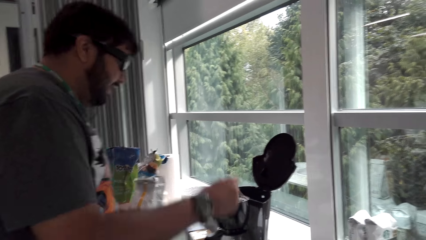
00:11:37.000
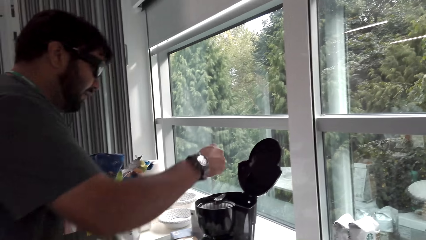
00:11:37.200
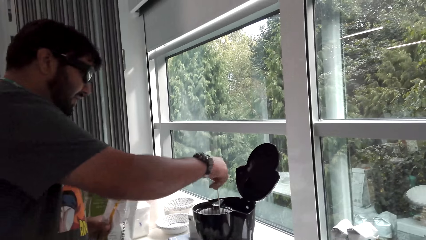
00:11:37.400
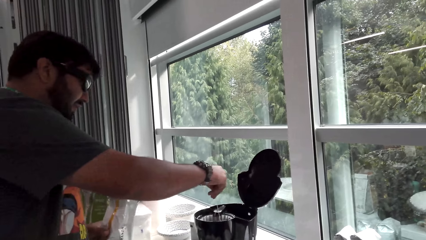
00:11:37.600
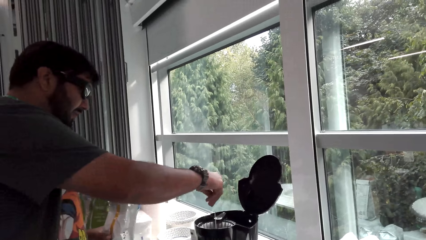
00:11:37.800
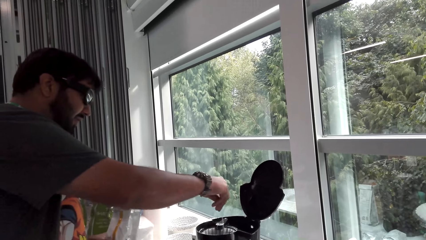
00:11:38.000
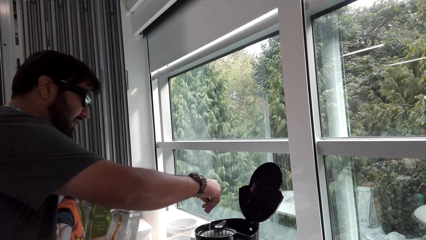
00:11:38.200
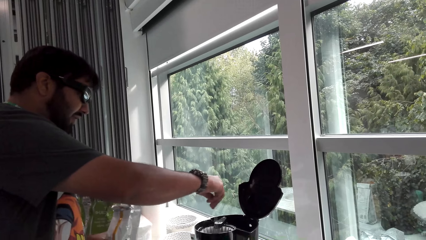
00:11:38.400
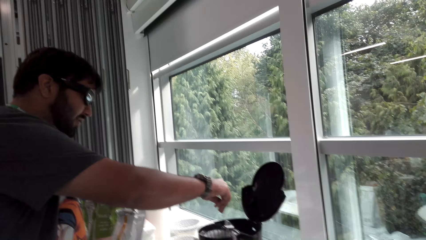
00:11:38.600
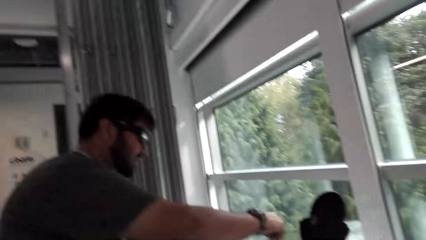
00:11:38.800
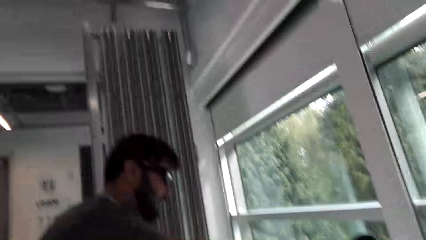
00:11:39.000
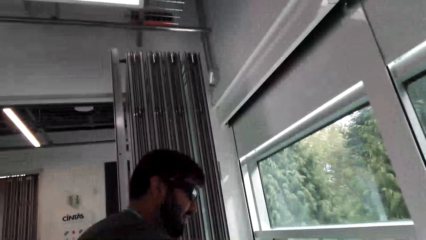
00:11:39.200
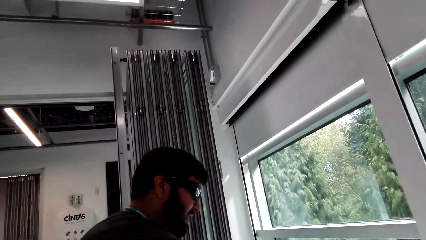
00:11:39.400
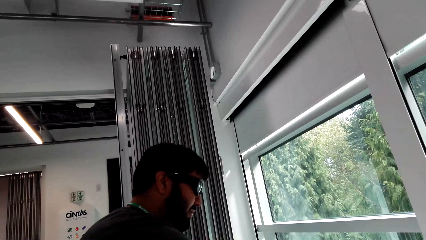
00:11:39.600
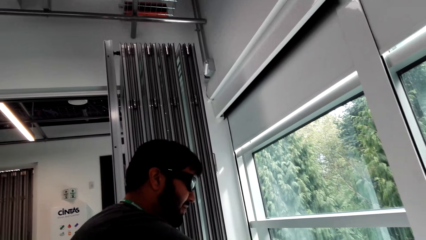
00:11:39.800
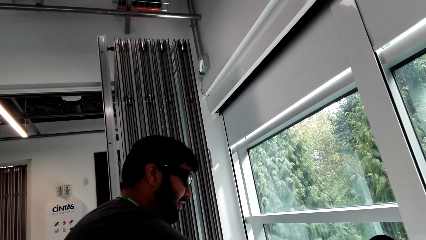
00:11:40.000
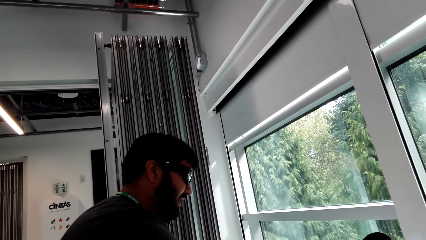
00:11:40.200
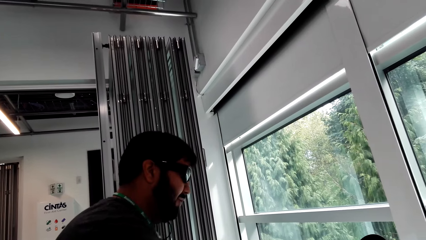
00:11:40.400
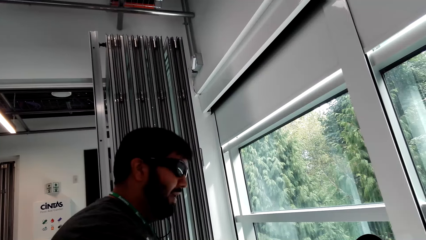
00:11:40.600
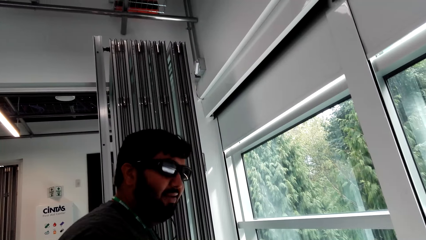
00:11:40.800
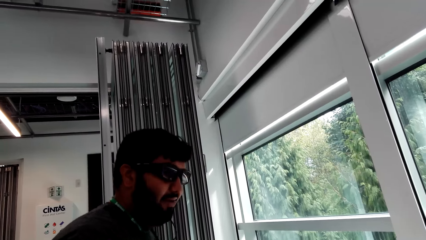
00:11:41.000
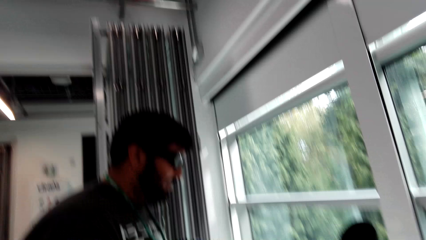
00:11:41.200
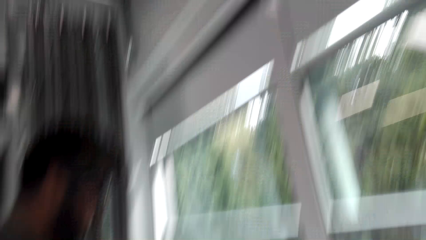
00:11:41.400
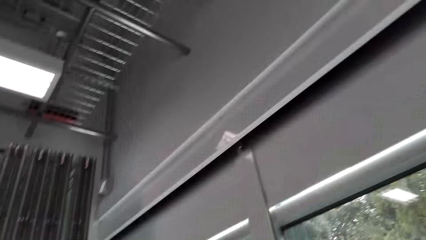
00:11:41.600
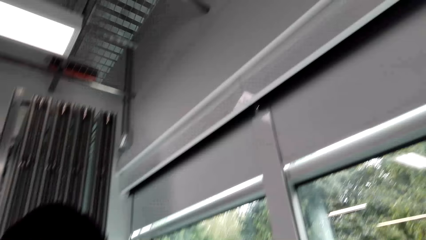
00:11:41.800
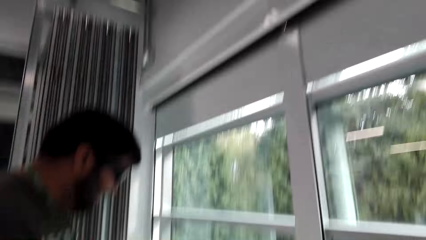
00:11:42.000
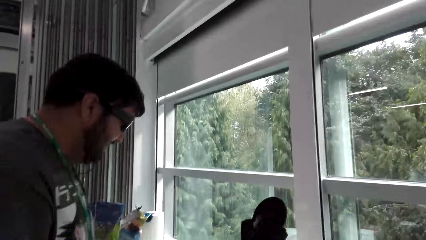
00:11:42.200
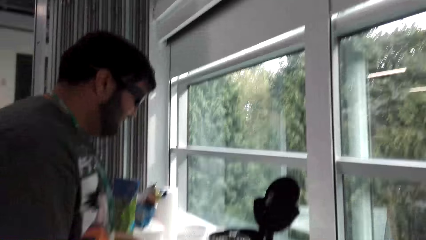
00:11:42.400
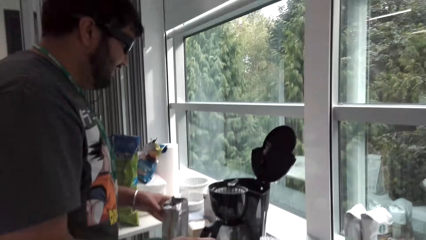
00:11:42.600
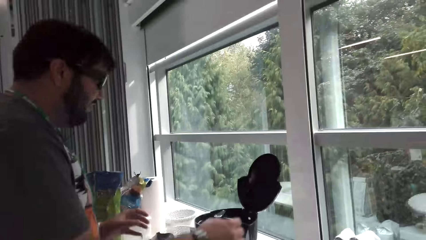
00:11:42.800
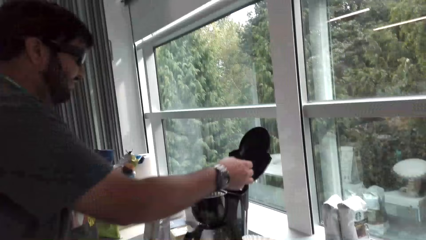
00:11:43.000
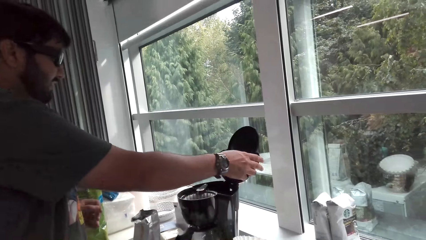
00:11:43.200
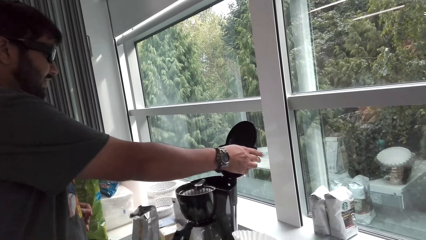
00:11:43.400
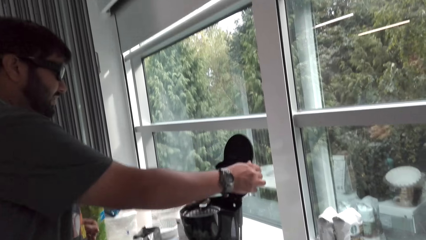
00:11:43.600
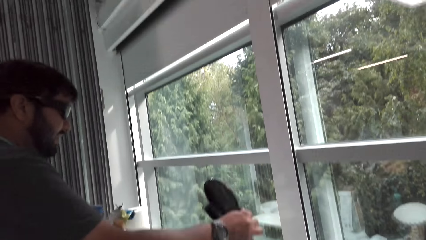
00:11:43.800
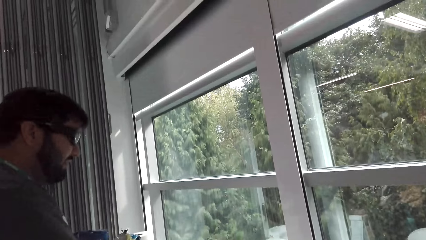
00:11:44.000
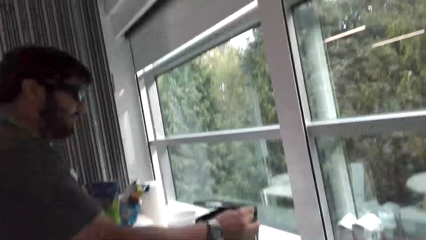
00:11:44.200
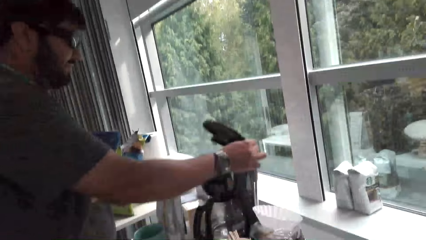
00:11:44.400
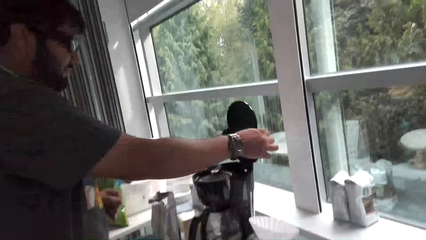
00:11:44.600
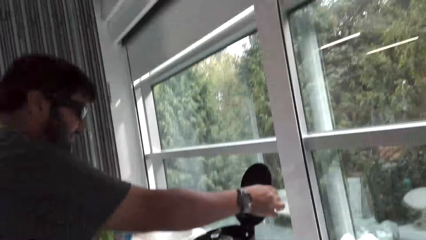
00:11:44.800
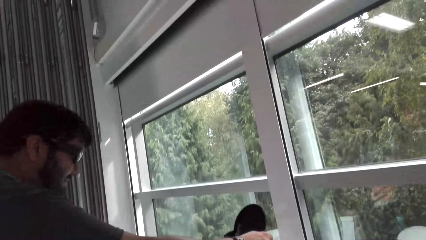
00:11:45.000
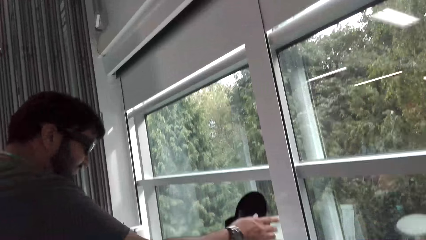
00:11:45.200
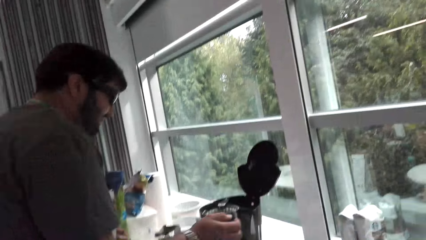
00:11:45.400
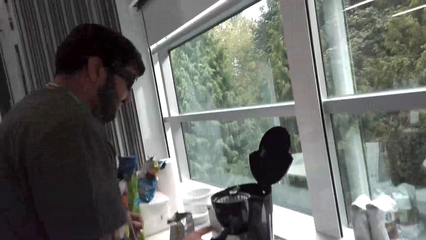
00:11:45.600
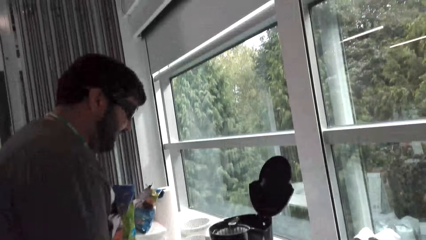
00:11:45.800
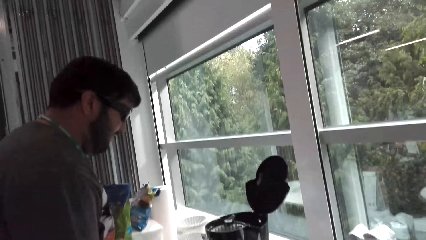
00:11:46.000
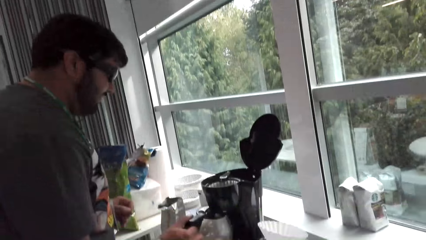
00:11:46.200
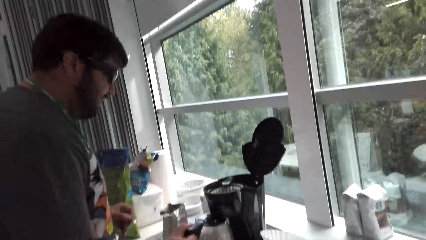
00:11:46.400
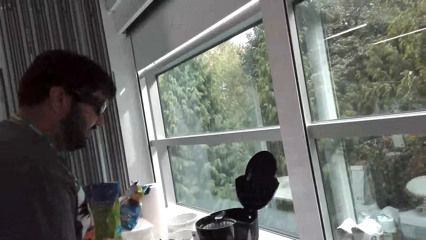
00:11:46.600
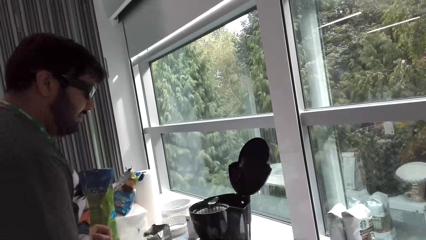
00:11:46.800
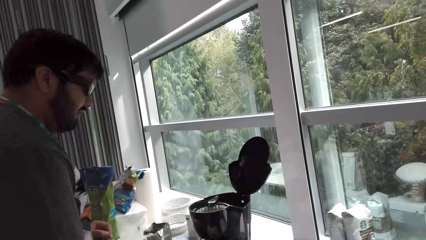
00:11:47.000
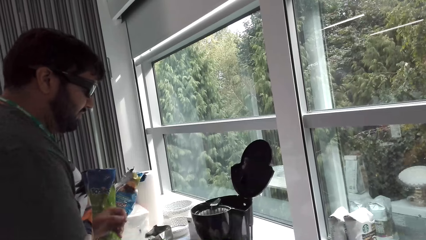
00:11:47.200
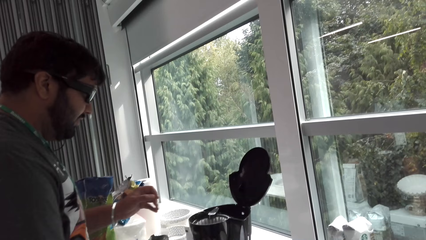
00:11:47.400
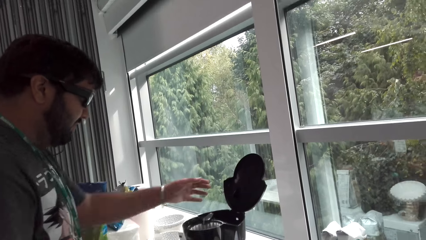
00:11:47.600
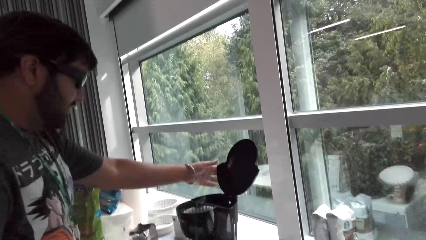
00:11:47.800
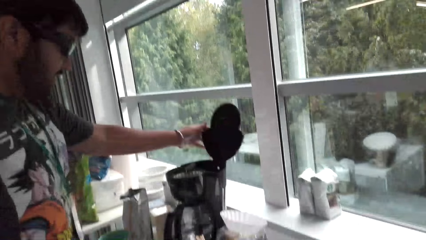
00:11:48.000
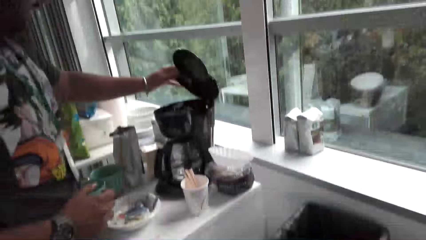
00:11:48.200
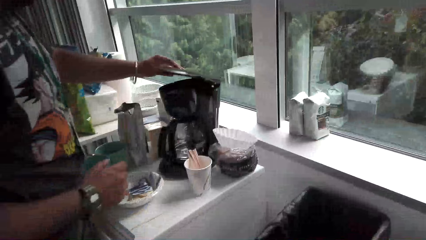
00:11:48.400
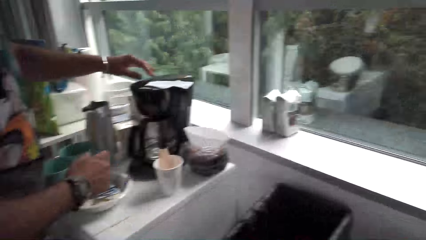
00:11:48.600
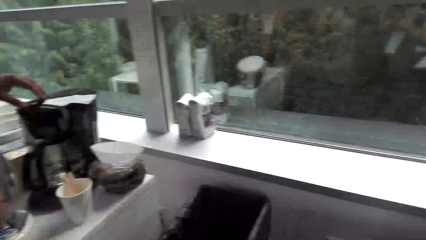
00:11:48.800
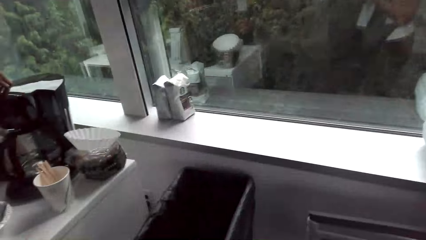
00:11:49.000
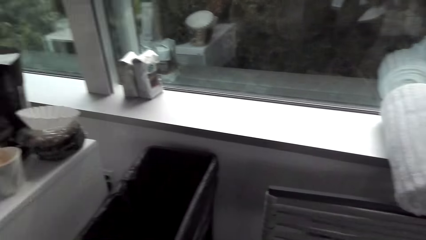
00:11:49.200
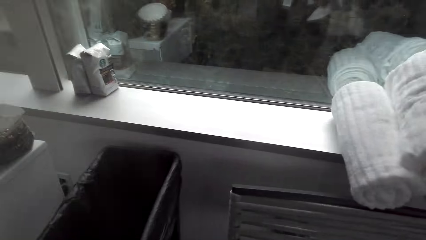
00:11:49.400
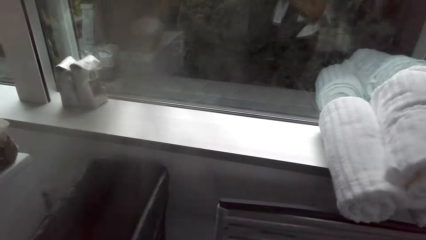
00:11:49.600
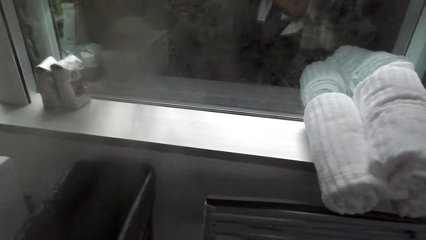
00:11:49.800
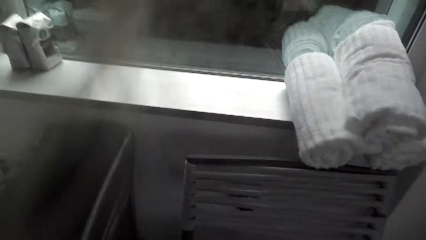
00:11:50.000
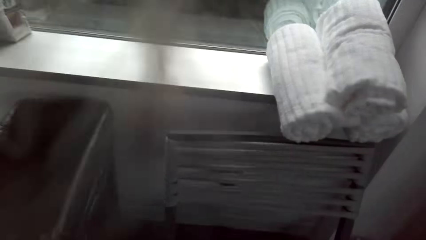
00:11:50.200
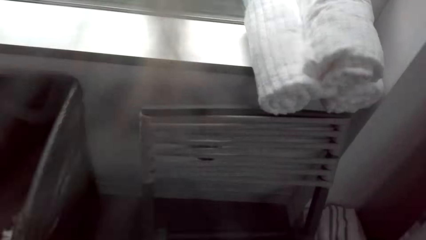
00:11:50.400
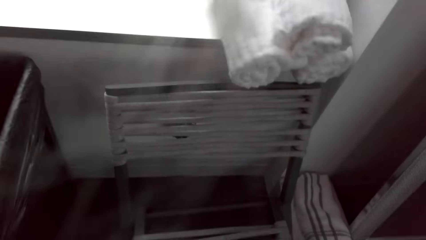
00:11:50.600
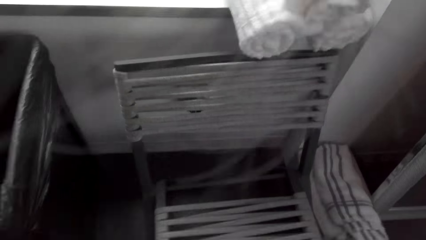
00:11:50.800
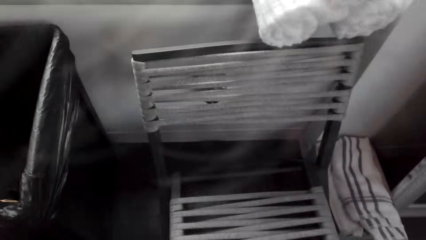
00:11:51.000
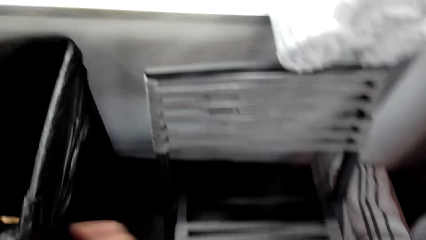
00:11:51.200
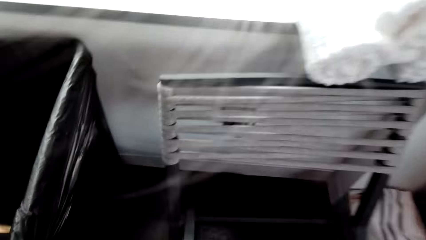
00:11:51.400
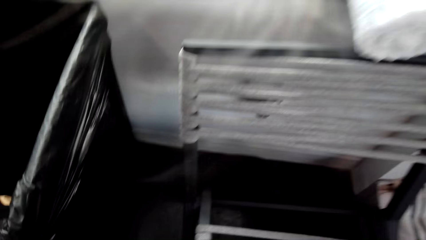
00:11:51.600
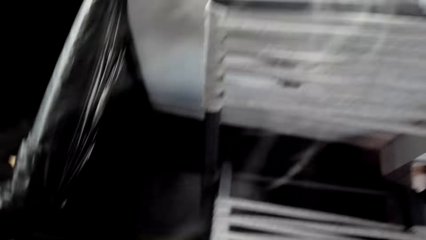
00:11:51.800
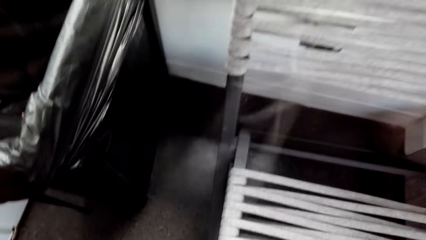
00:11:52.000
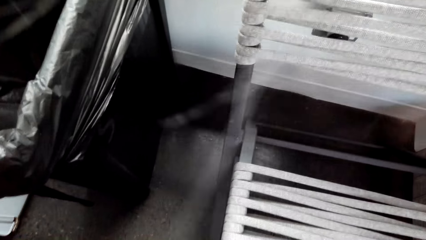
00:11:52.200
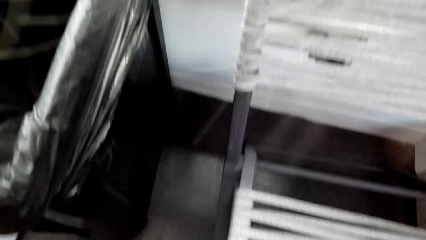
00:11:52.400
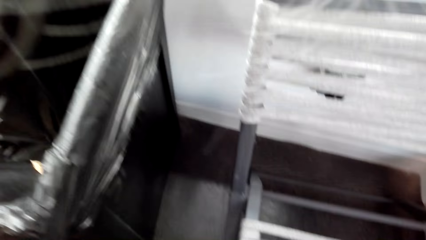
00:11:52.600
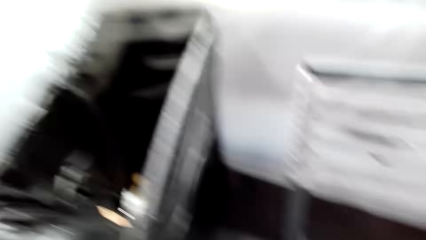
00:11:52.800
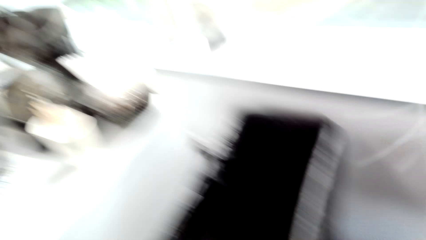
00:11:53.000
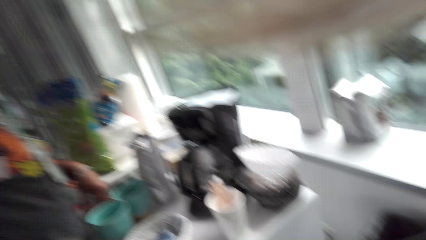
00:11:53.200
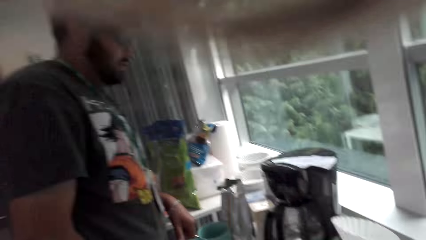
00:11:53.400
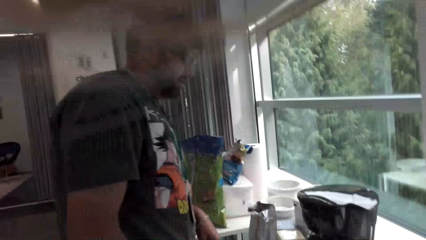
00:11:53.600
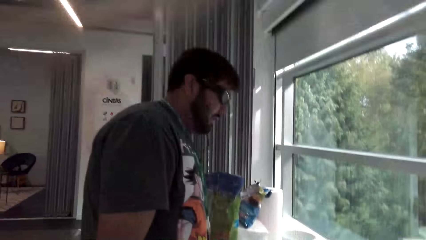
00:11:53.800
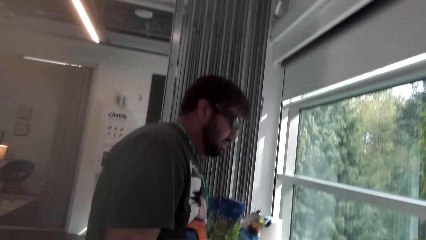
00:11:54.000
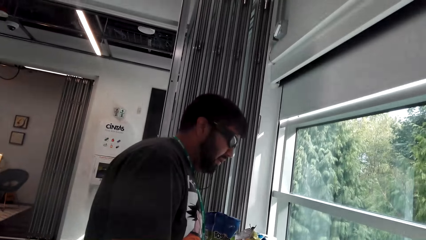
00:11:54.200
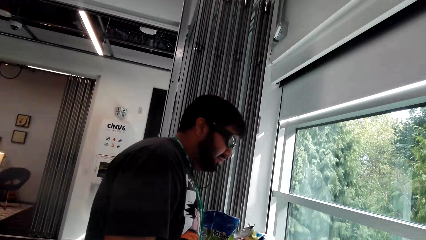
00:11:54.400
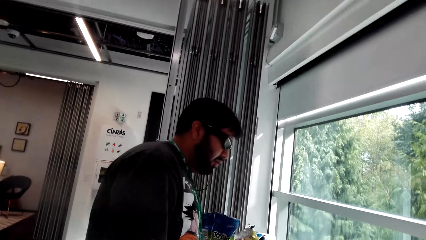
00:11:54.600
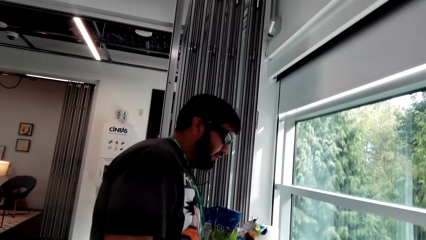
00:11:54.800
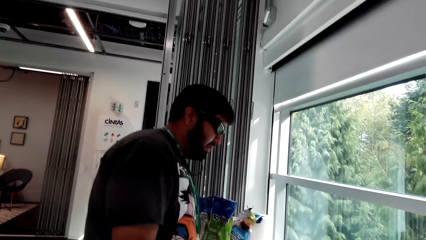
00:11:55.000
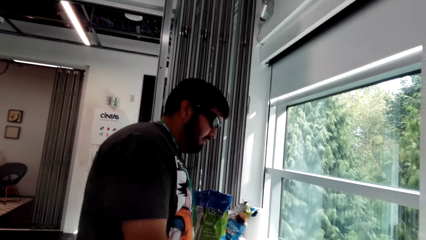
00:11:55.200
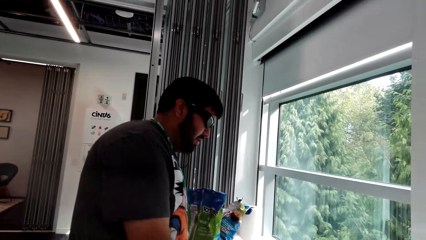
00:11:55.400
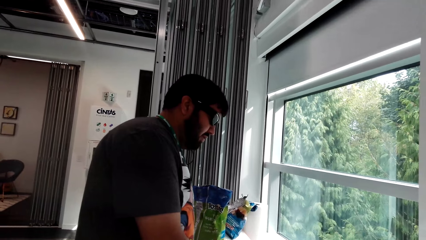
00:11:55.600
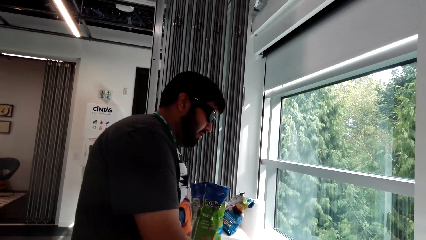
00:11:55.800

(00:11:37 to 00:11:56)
A man holds the coffee bag with his left hand. The man stirs the coffee and talks to the camera wearer. The camera wearer laughs with the man. He talks to the man. The man puts the coffee bag on the table and talks to the camera wearer. The man touches the kettle lid and closes the coffee maker lid with his right hand. The camera wearer talks to the man. He opens the coffee maker lid with his right hand. He talks to the man. The man touches the kettle, looks at the coffee maker, and closes the coffee lid with his left hand. The camera wearer looks around. The man talks to the camera wearer. The man talks to the camera wearer again. The camera wearer looks at the man.
